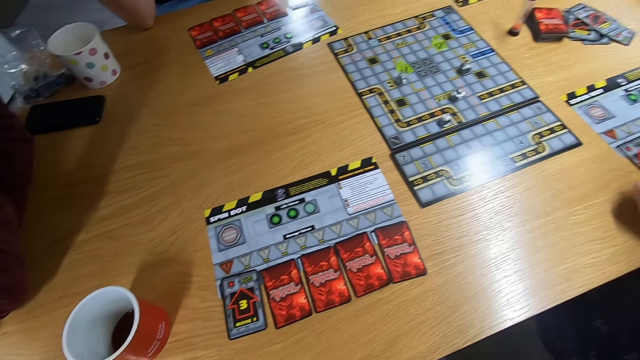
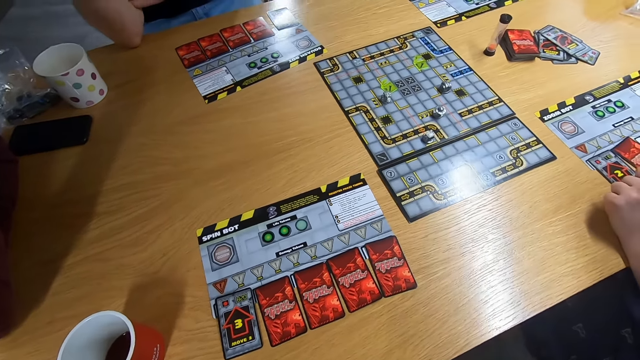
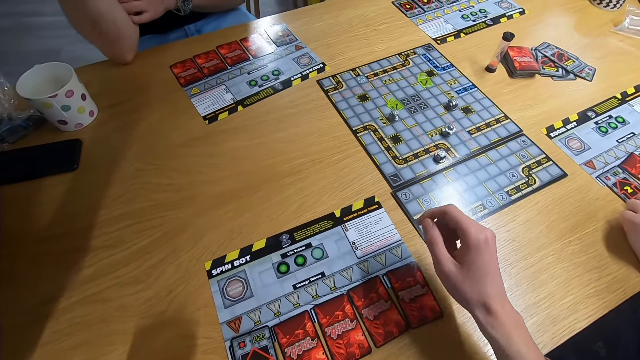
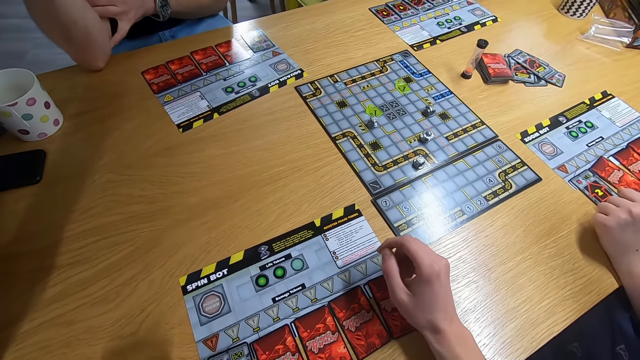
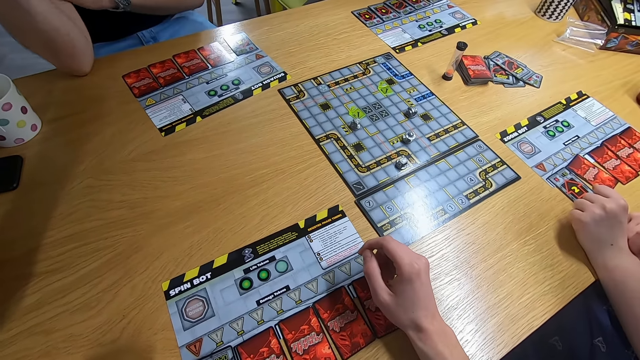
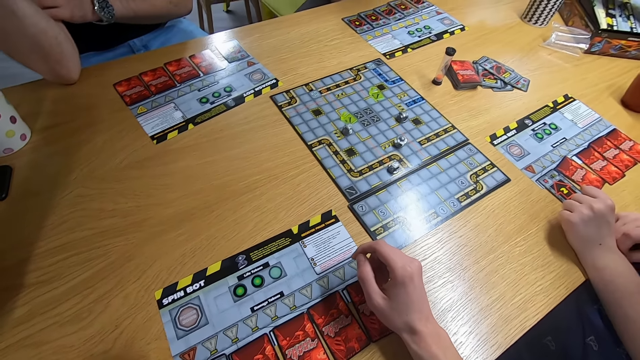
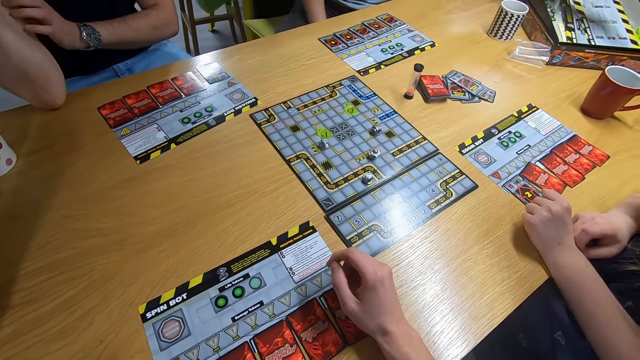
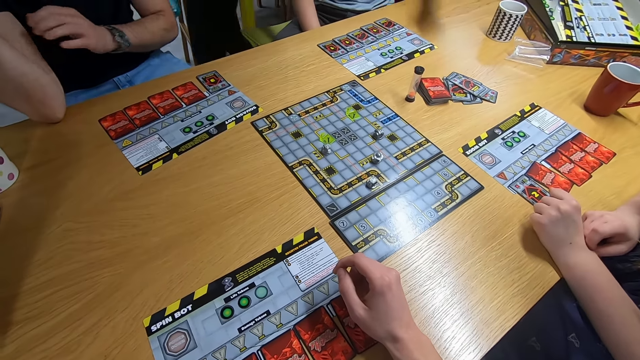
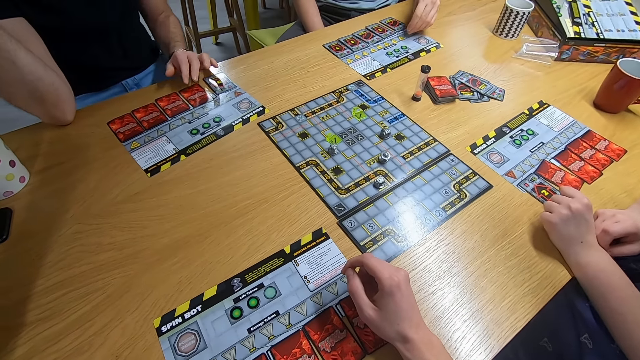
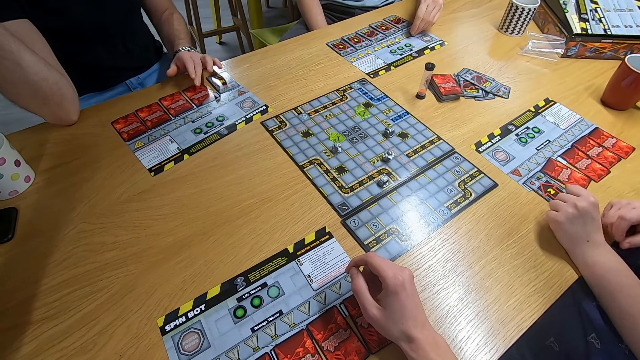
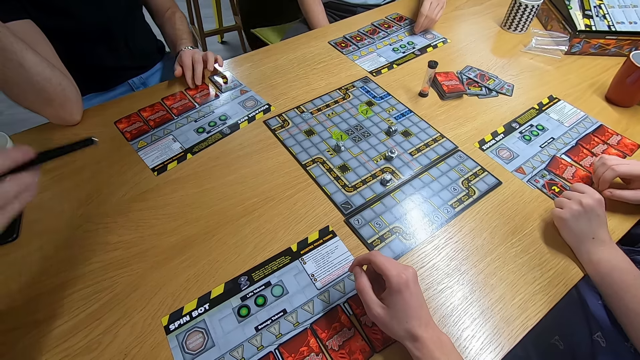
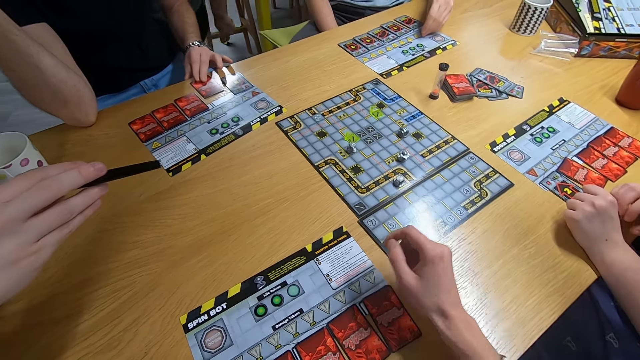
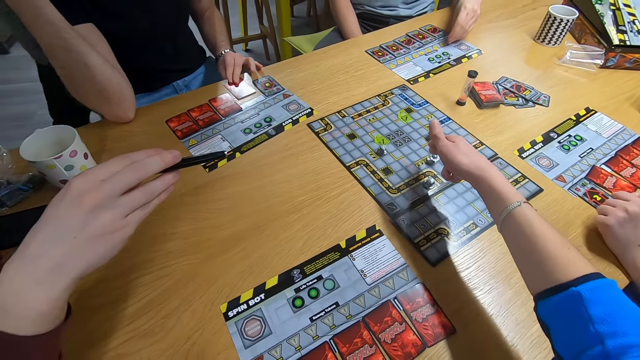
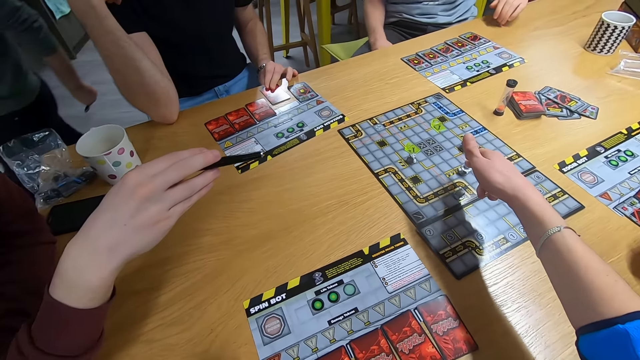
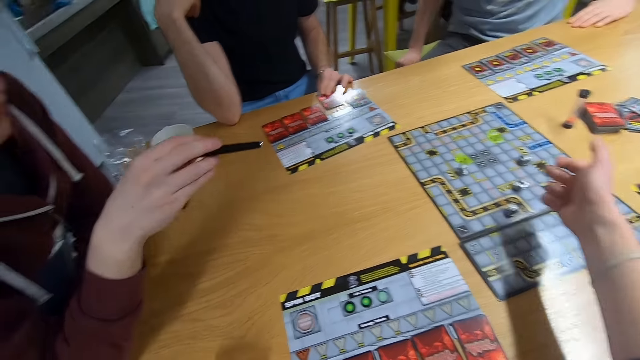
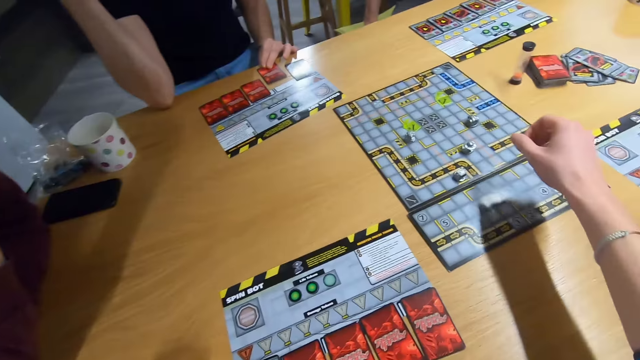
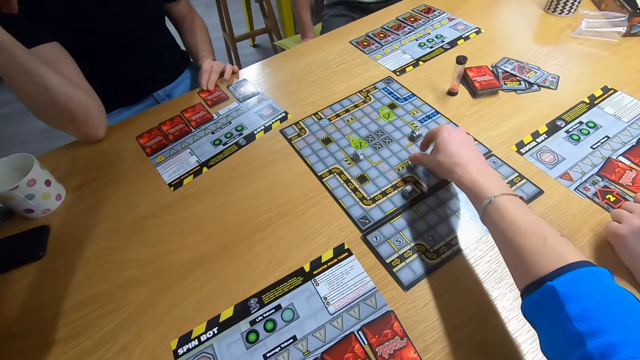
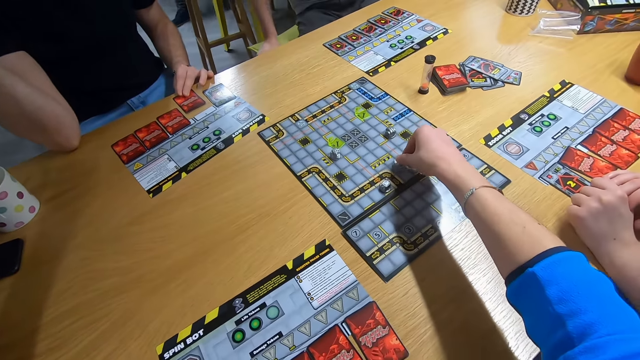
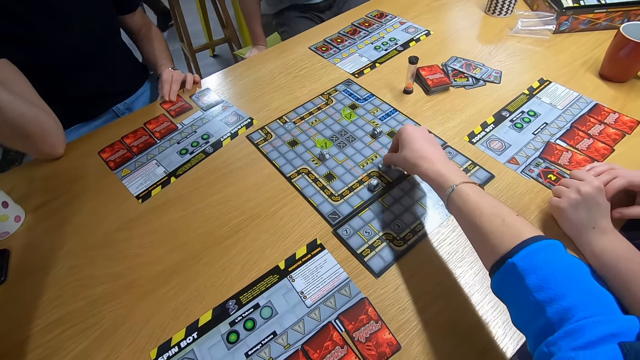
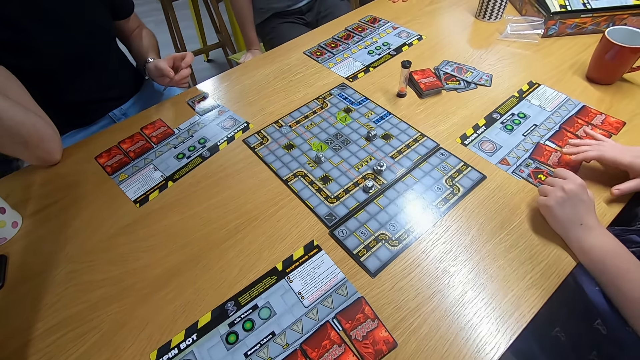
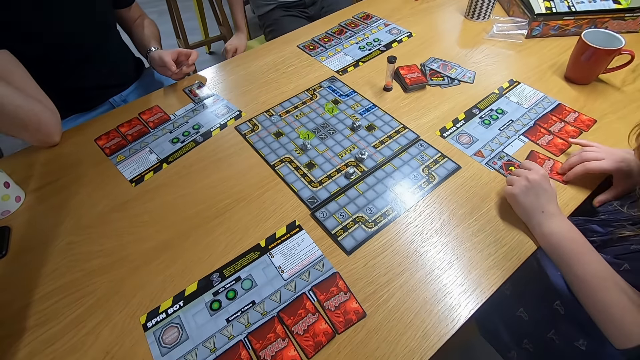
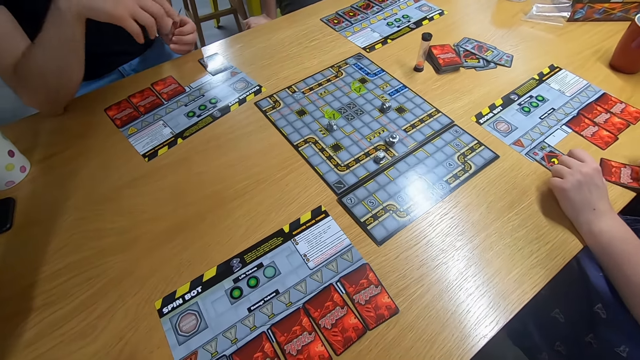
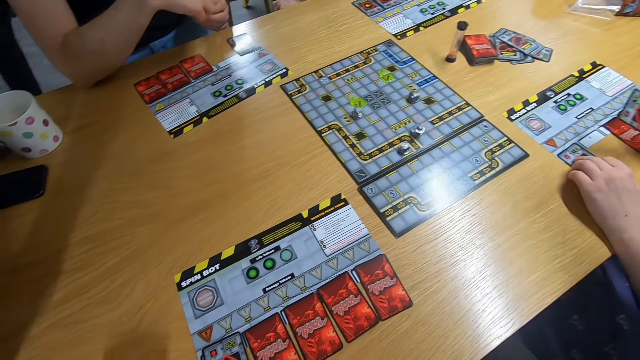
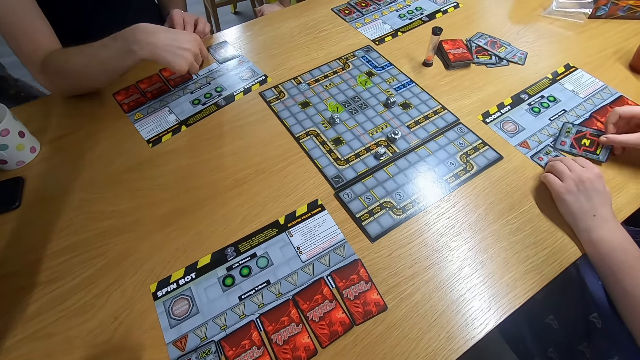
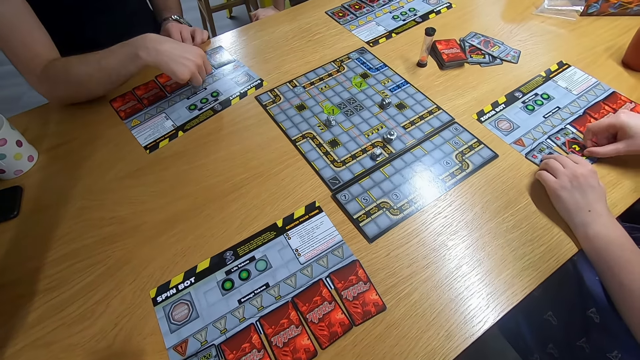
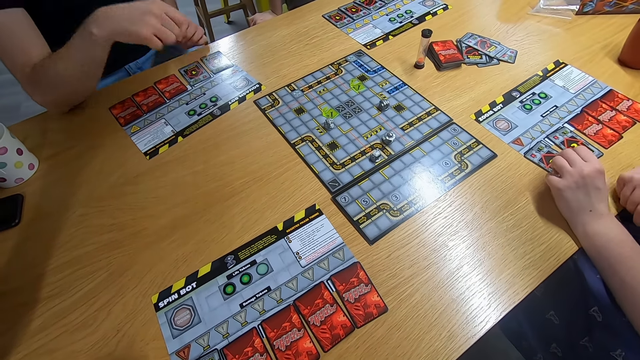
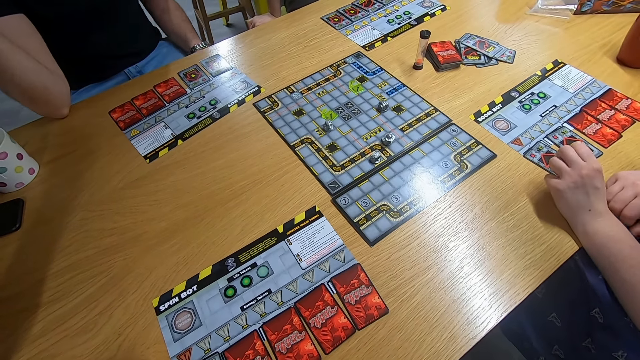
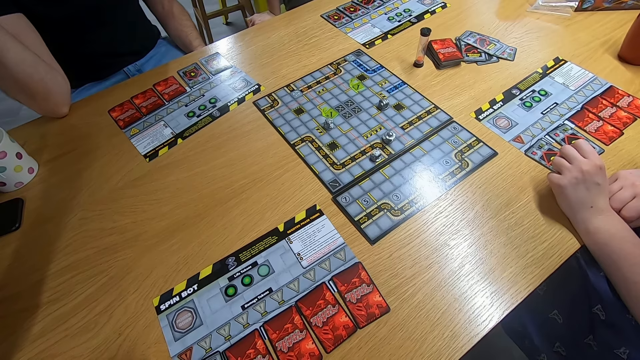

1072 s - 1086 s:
The camera wearer stares at the board game. They swing the right hand. They stare at the board game. A man picks up the card with the left hand. The camera wearer swings the right hand. They play the board game. A lady picks up the card with the right hand. She drops the card on the desk. The man drops the card on the desk.

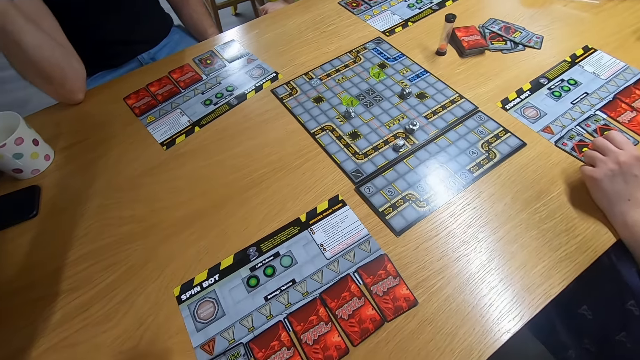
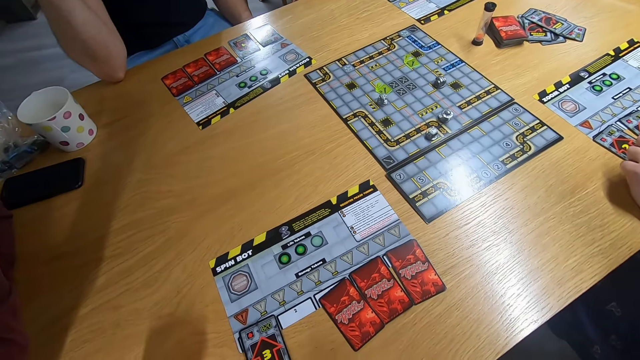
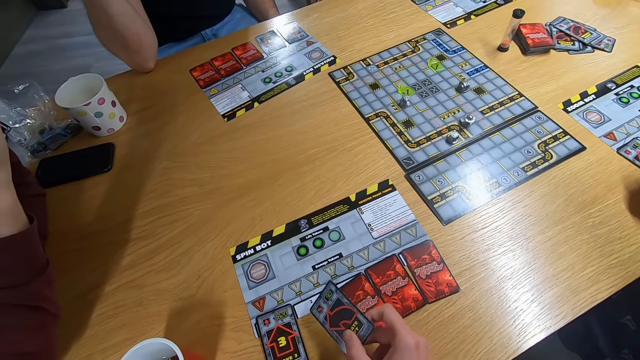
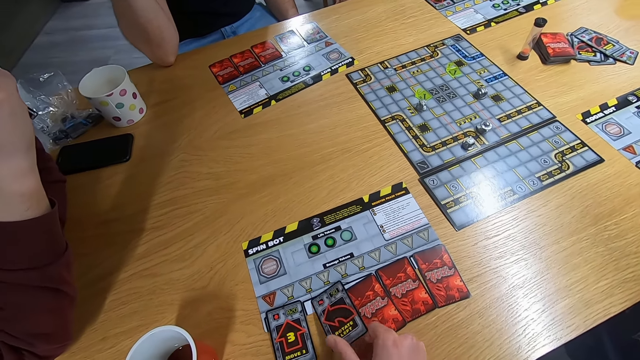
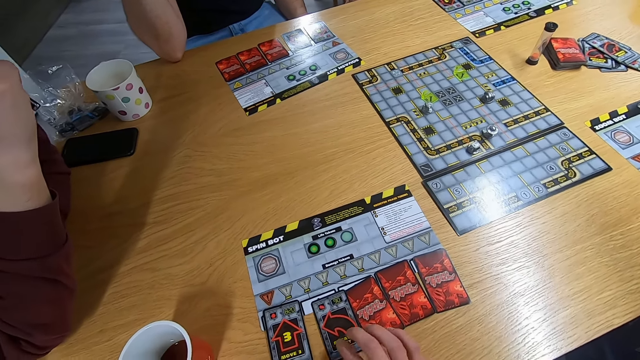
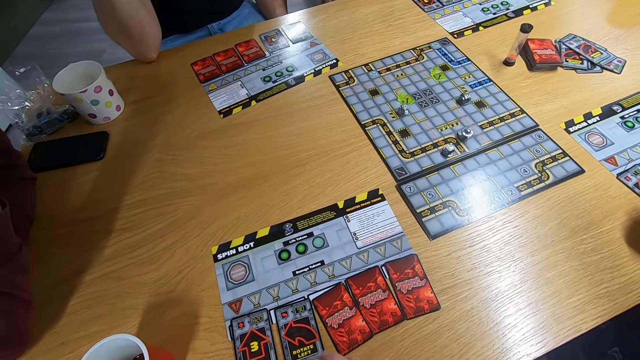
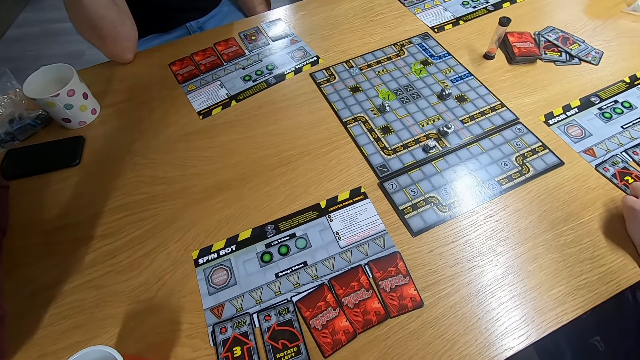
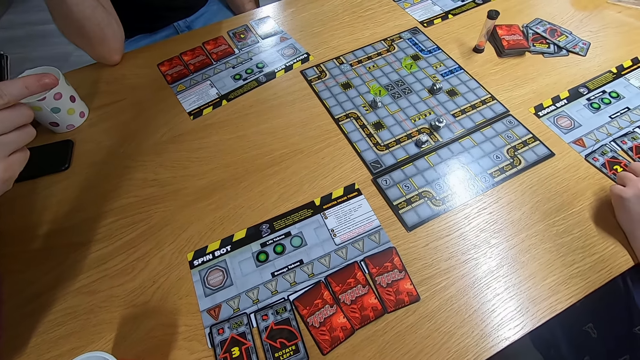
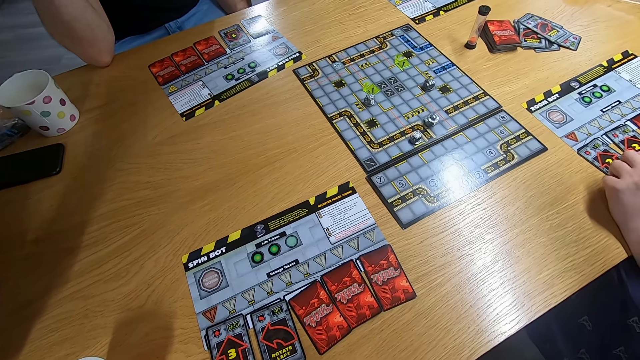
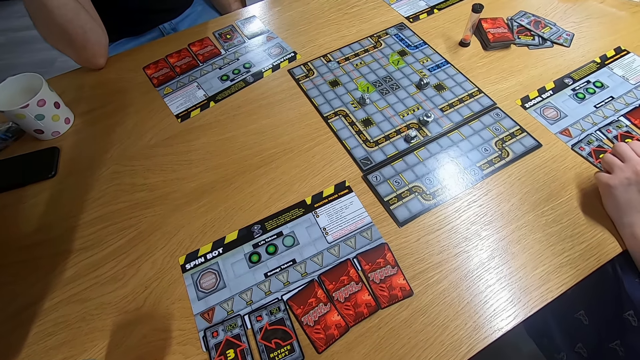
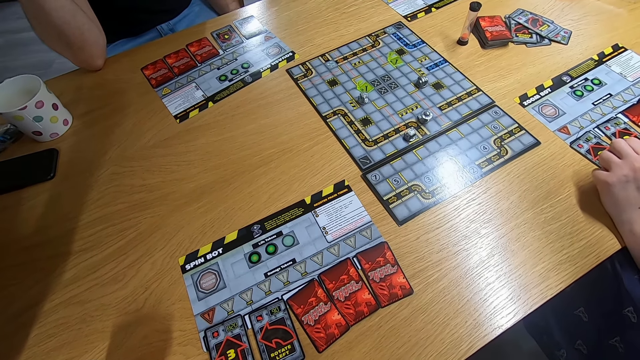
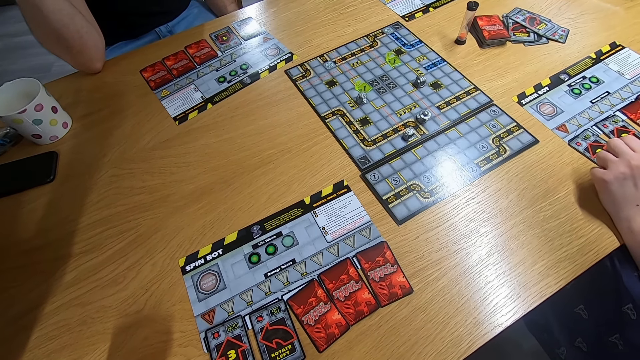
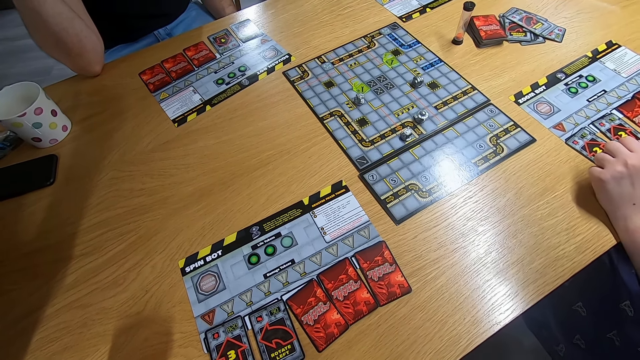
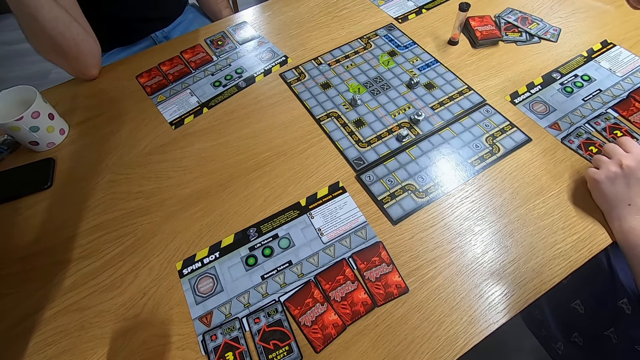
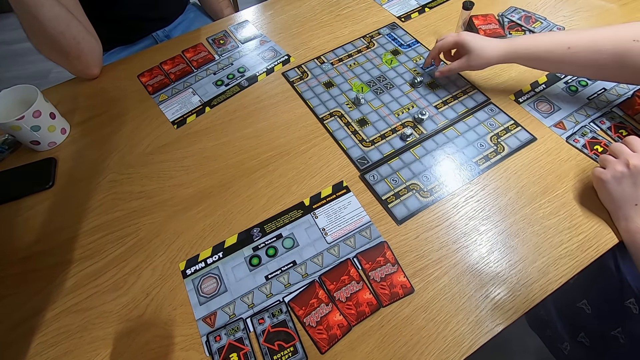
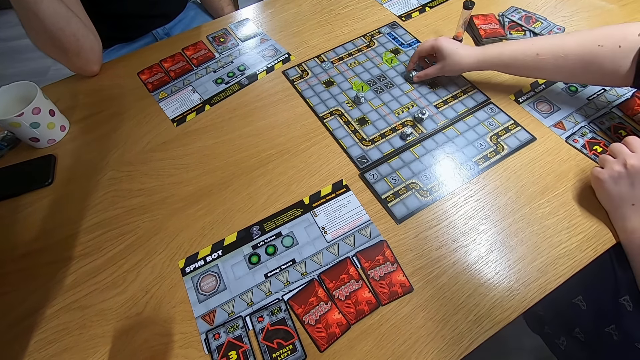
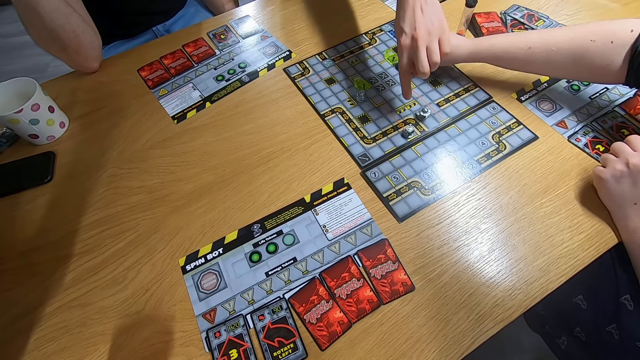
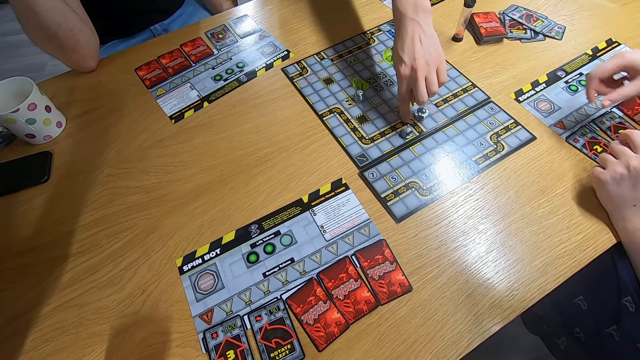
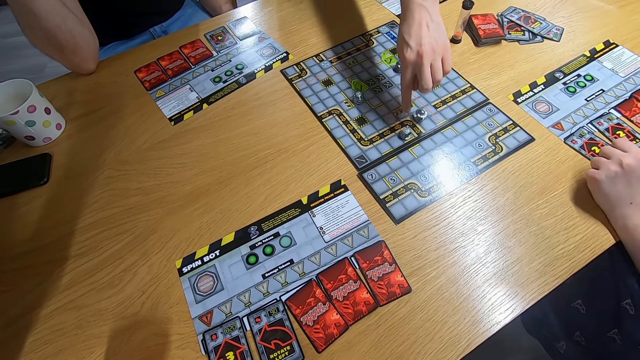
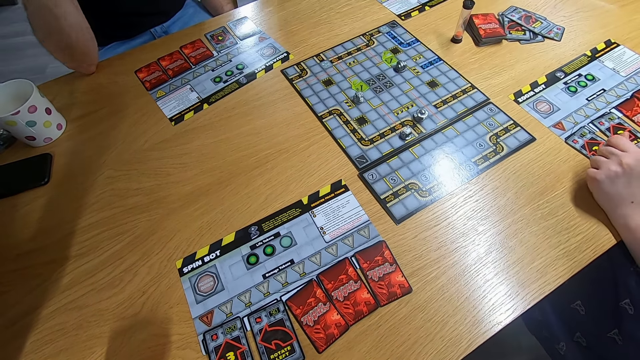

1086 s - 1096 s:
The camera wearer picks up the card with the right hand. They drop the card on the desk. They stare at the board game. A lady swings the right hand and plays the board game. A man touches the board game.
